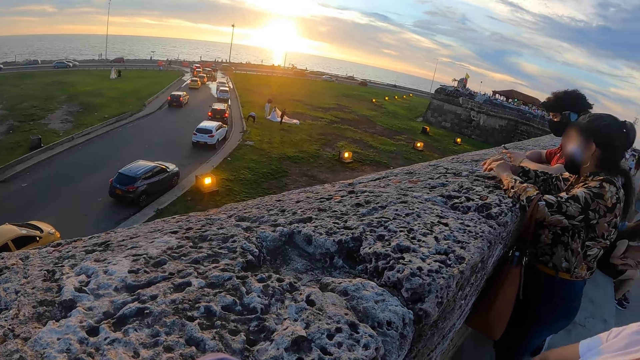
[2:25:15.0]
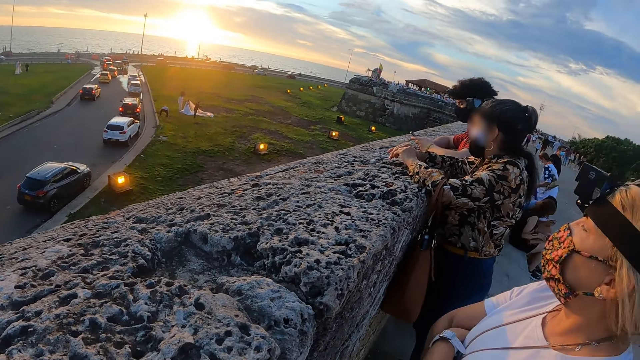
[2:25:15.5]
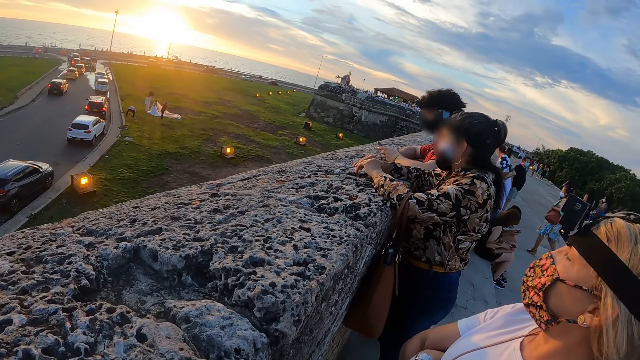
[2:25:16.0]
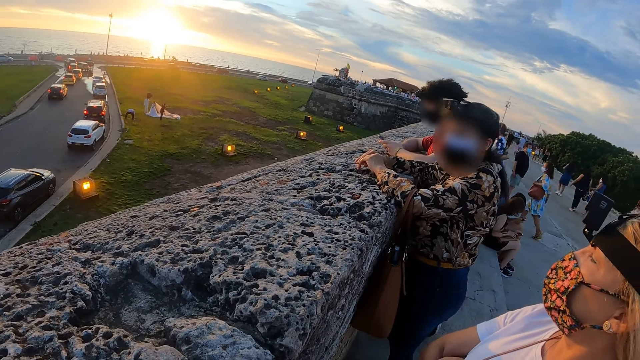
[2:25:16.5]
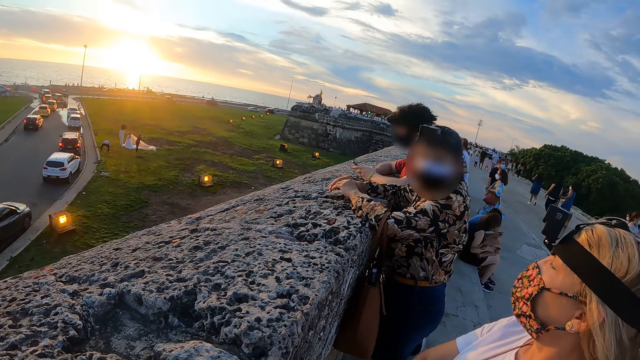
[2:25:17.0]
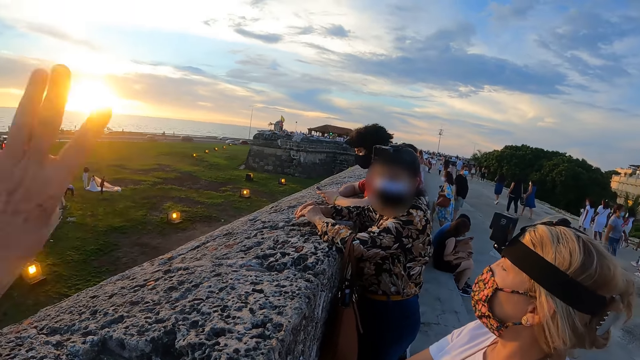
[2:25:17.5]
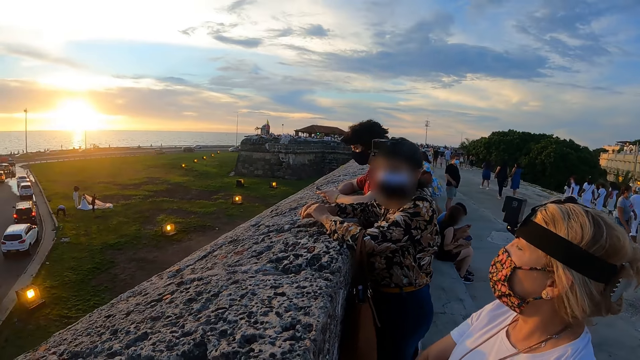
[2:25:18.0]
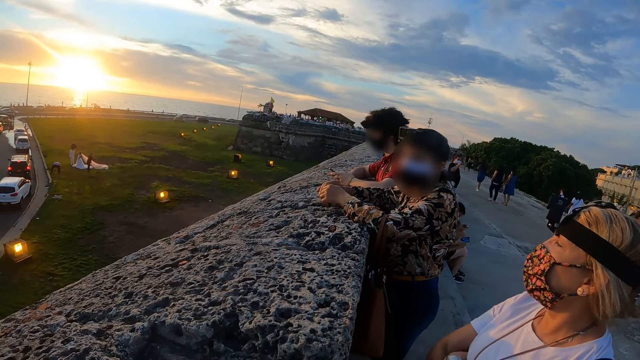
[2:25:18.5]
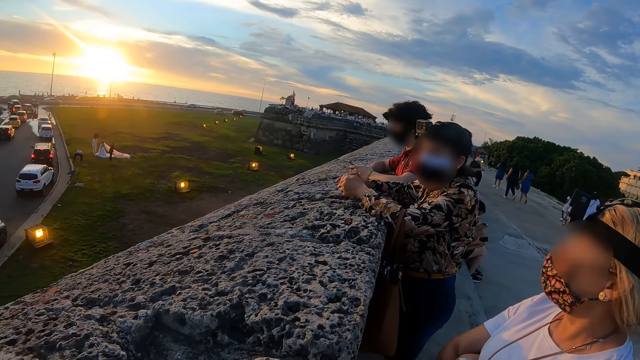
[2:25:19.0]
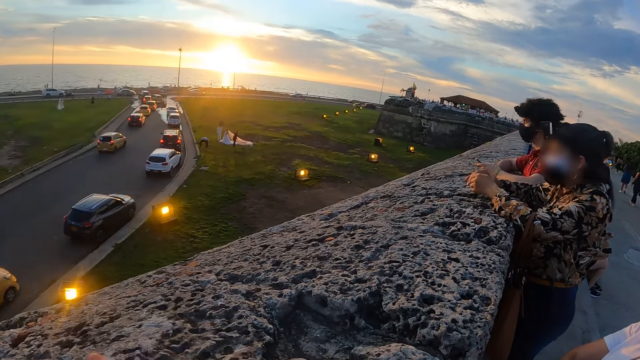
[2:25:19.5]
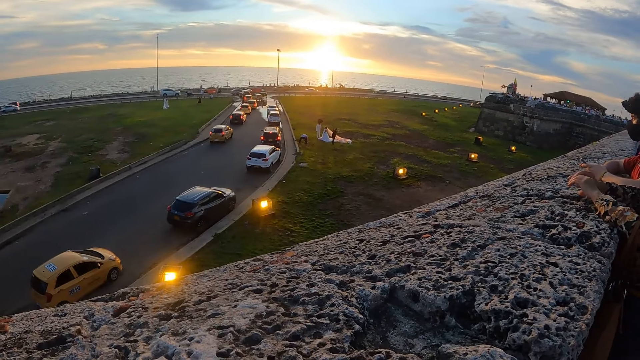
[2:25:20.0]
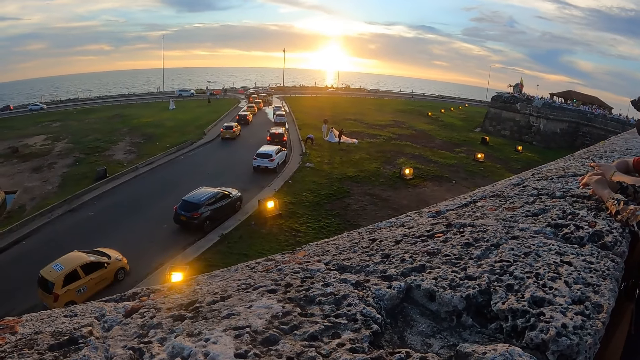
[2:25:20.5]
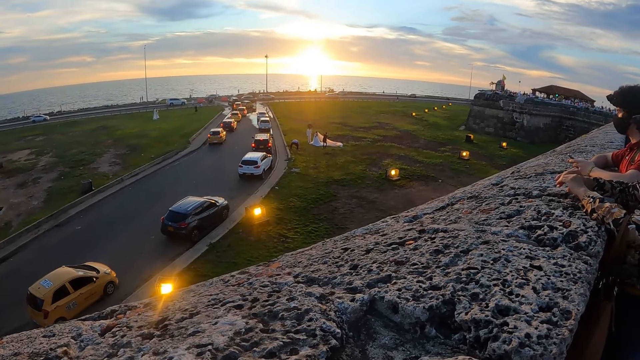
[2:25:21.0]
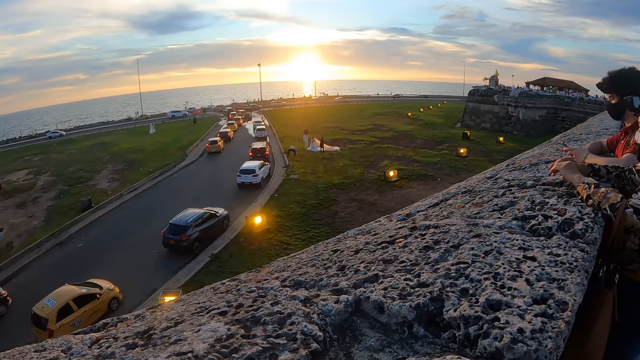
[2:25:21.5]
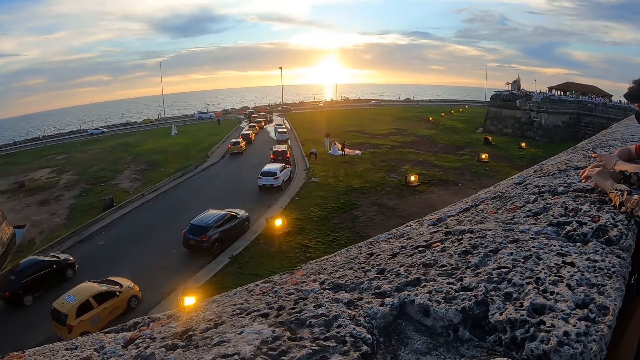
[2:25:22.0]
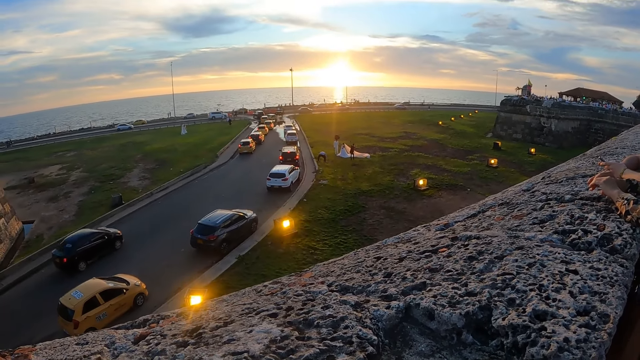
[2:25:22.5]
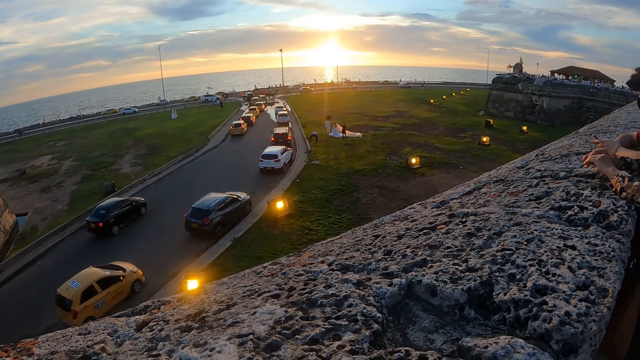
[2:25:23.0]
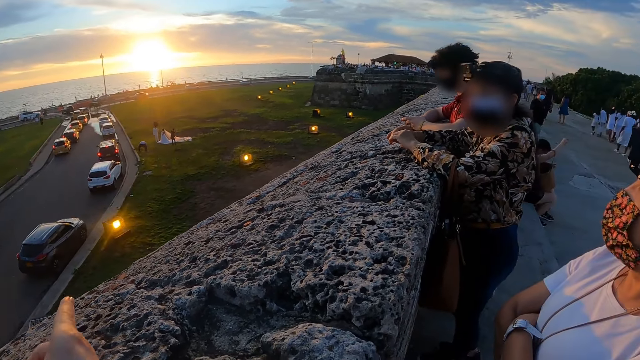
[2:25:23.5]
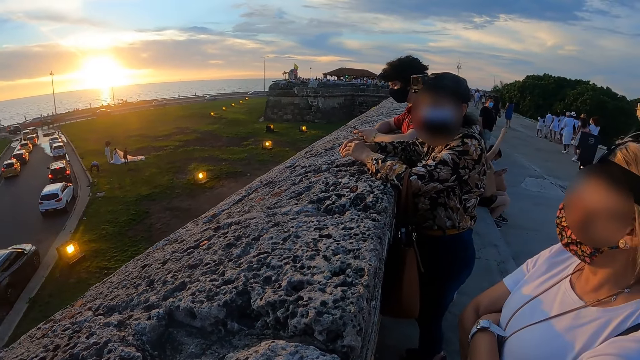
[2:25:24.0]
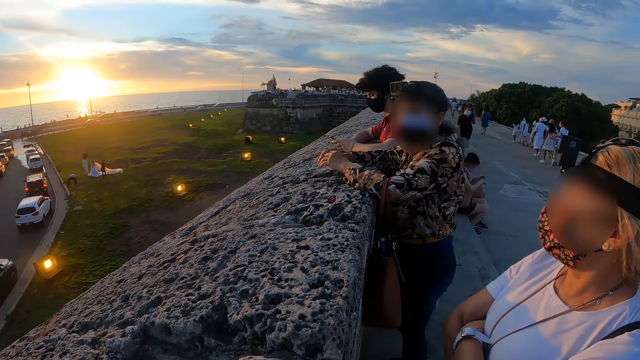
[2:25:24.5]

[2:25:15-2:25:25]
The camera wearer shows hand gestures. They look around.

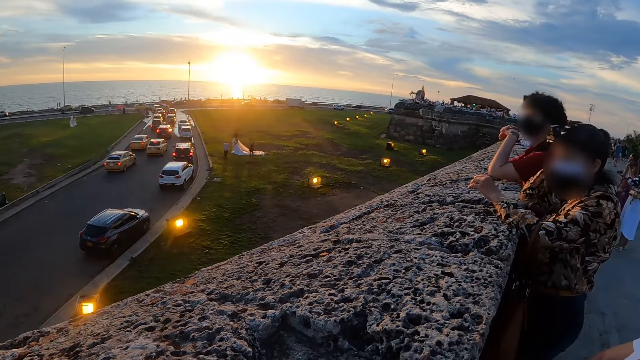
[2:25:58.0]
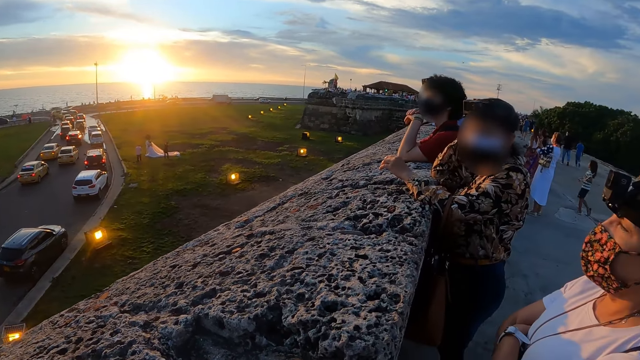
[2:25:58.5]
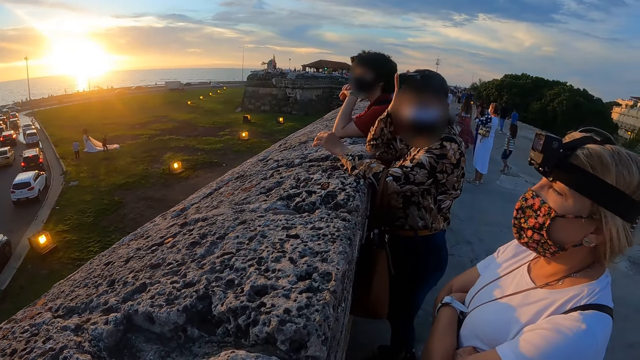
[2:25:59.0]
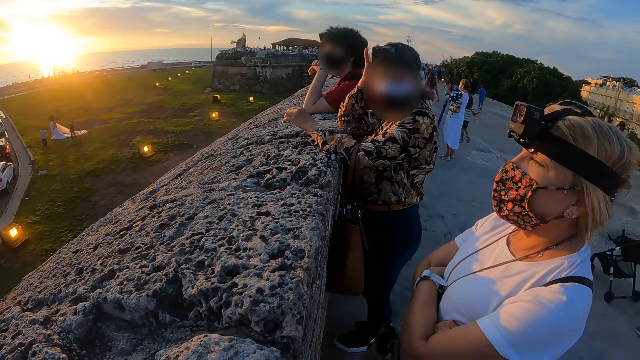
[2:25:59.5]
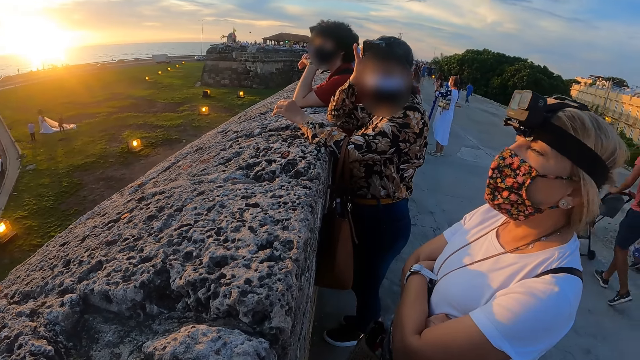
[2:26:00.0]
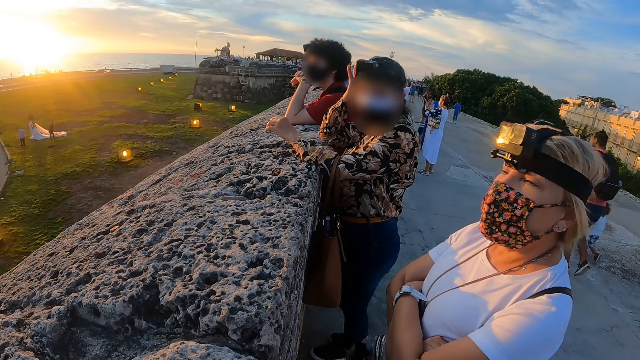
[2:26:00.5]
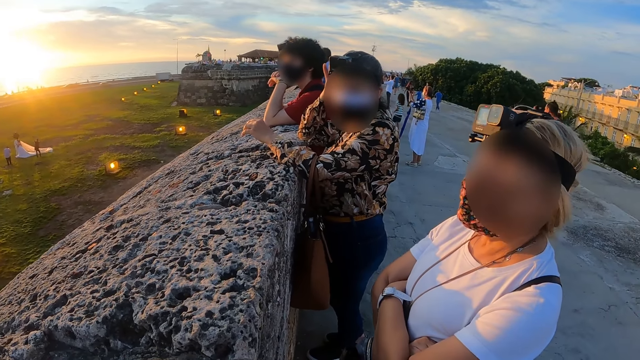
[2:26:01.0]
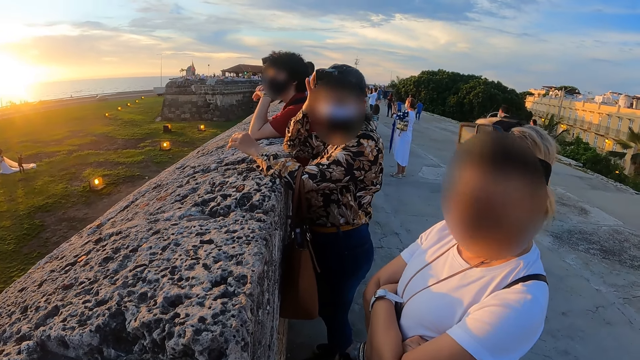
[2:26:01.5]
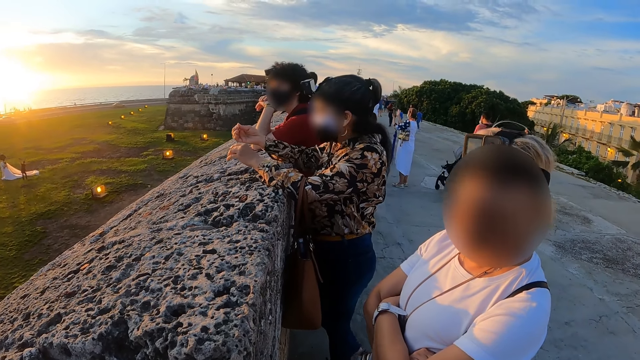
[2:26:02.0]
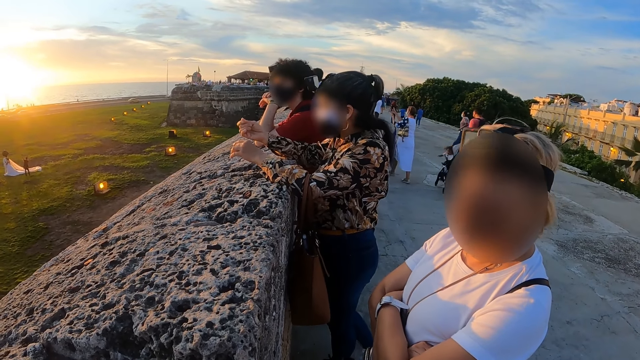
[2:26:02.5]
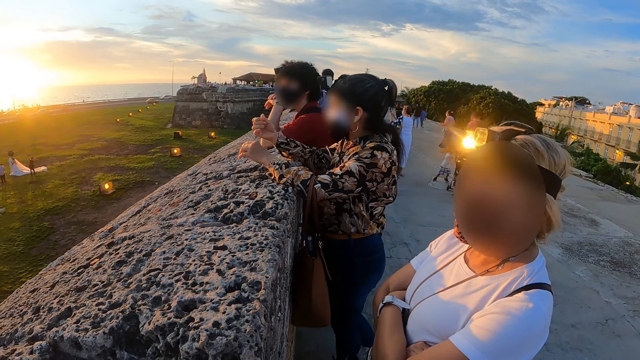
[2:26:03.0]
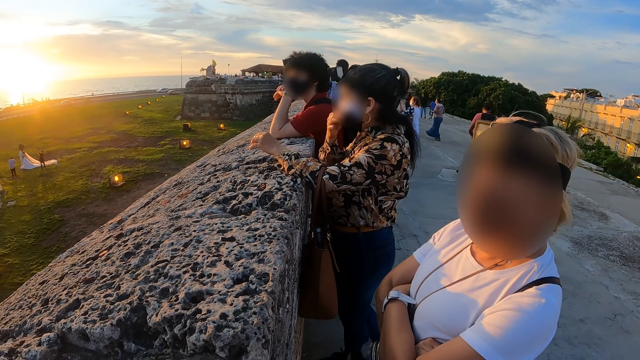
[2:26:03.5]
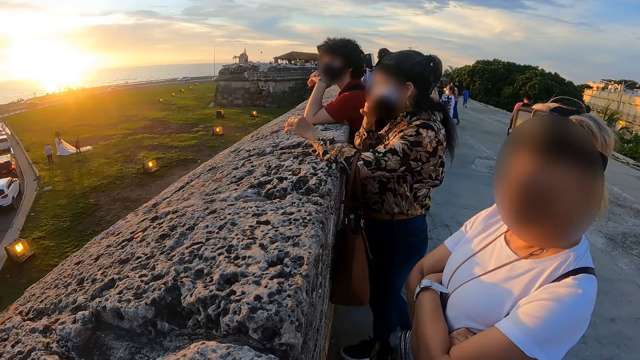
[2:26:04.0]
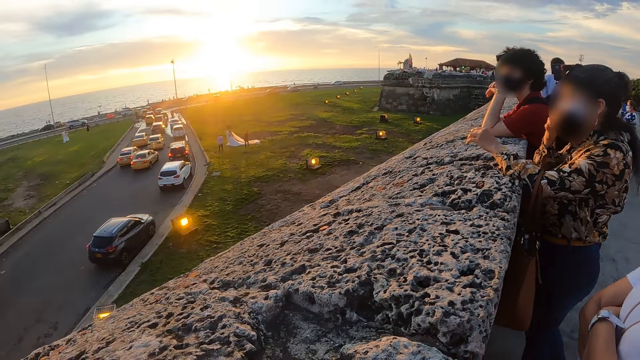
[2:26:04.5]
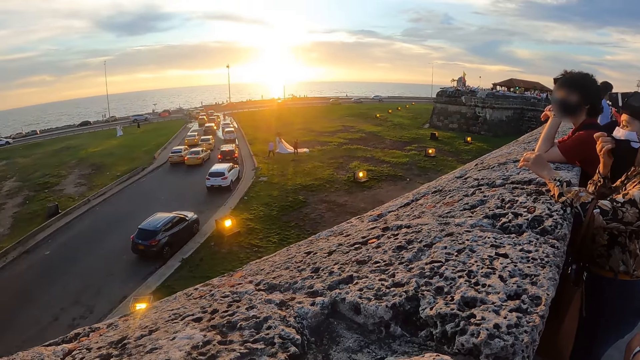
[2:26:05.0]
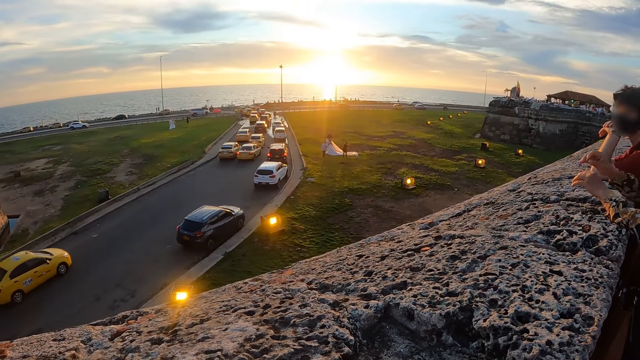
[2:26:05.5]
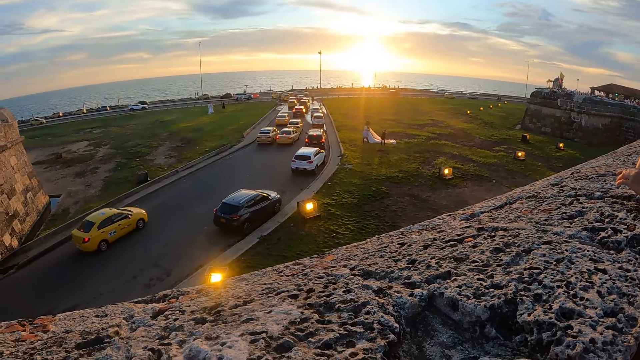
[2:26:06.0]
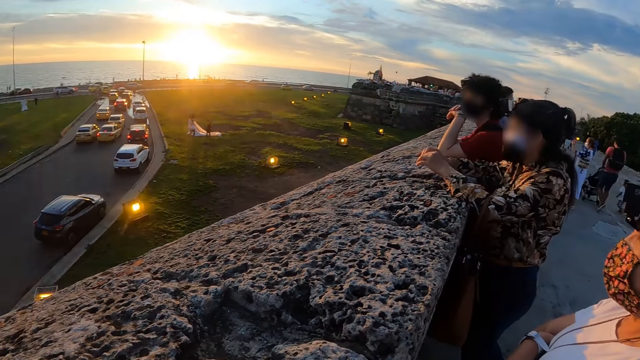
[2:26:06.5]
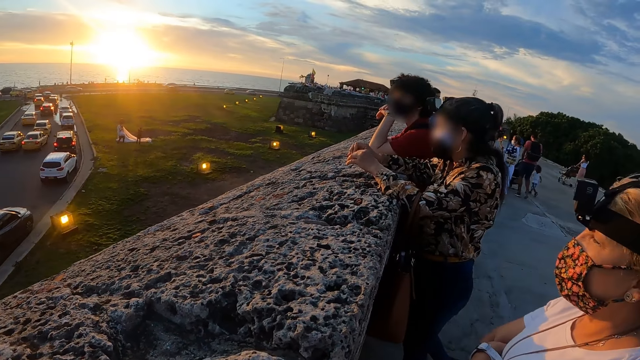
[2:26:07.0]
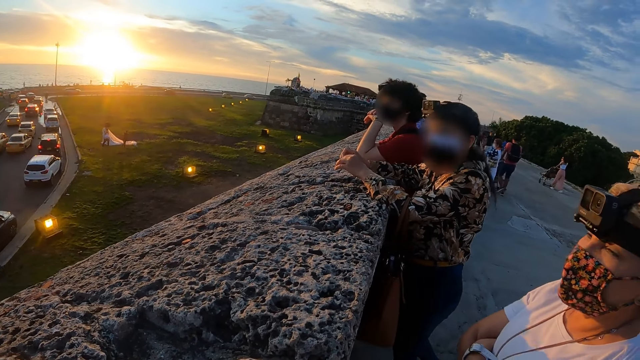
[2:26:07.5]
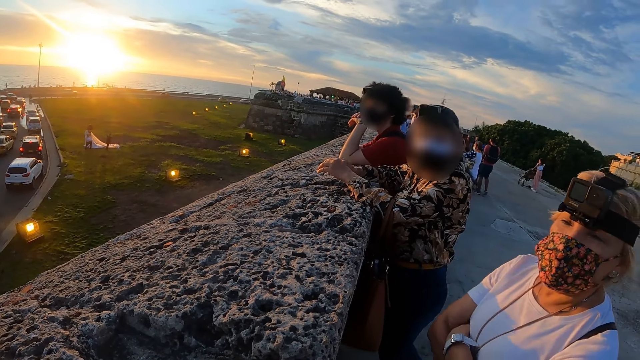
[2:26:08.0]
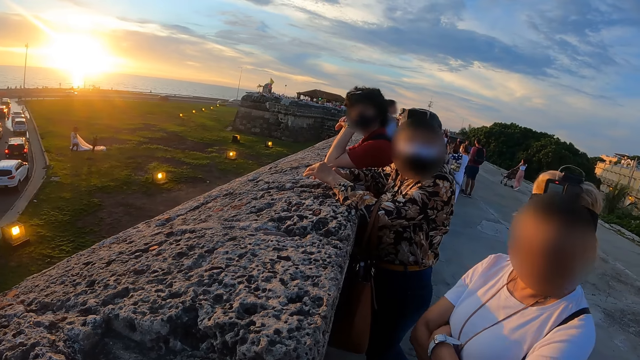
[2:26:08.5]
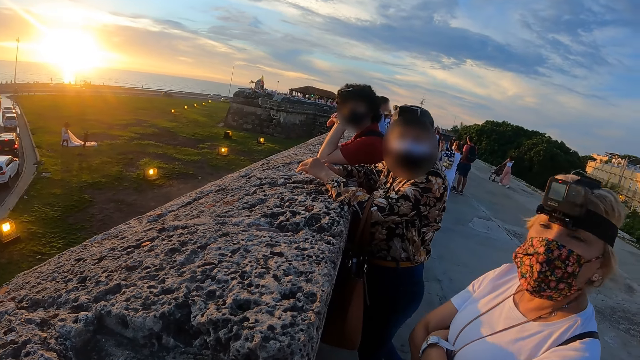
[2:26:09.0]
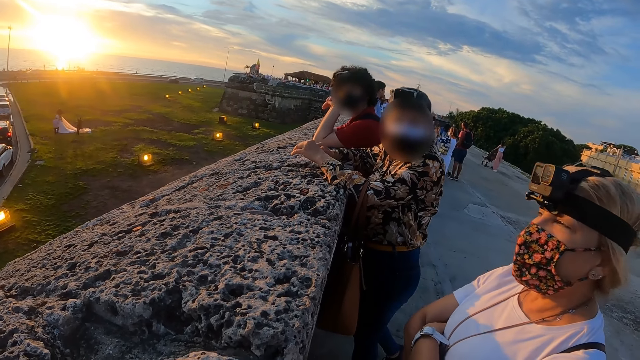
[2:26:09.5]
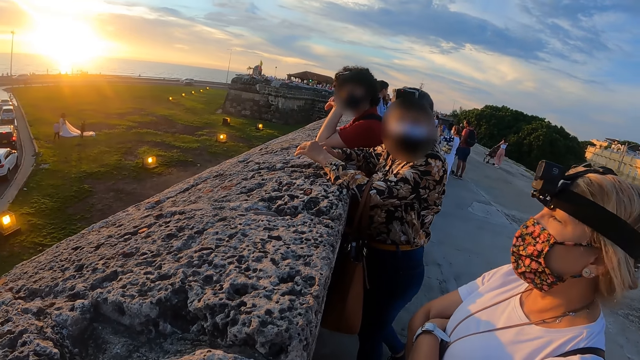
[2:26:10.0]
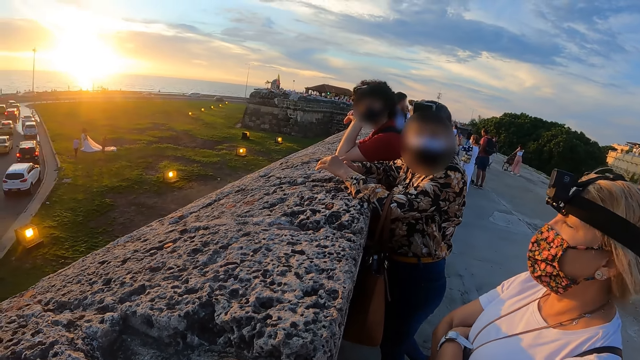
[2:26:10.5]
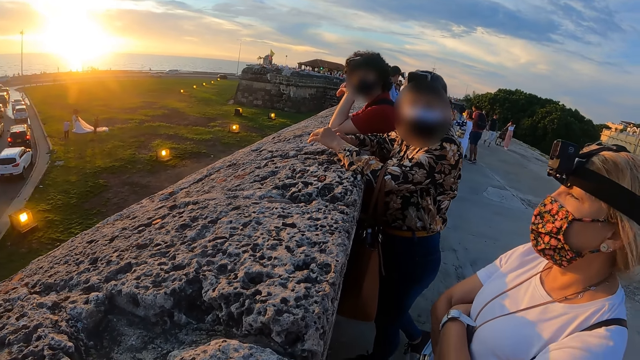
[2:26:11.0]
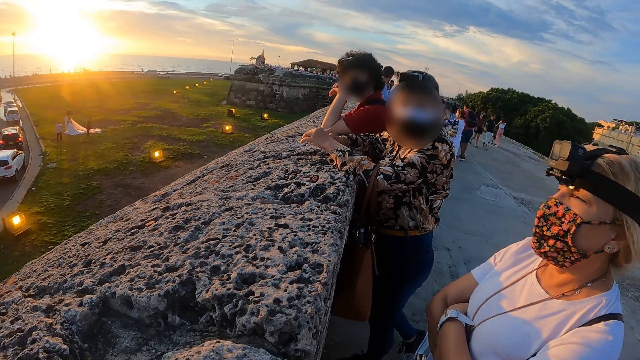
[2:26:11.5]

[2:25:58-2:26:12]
The camera wearer looks at a person. They look around. They look at the person.
